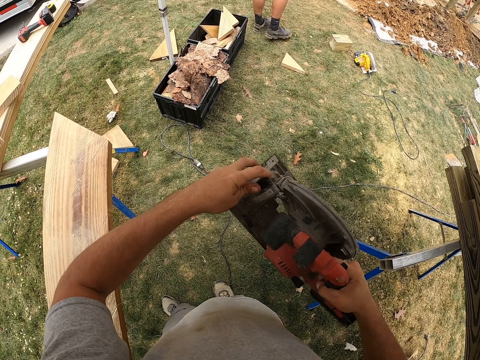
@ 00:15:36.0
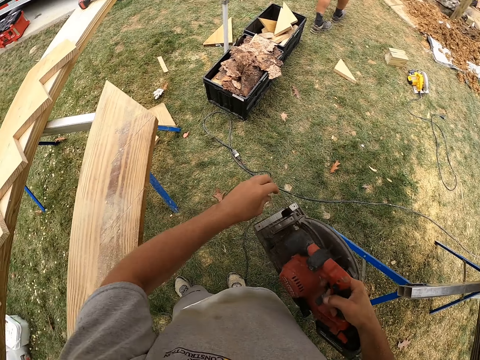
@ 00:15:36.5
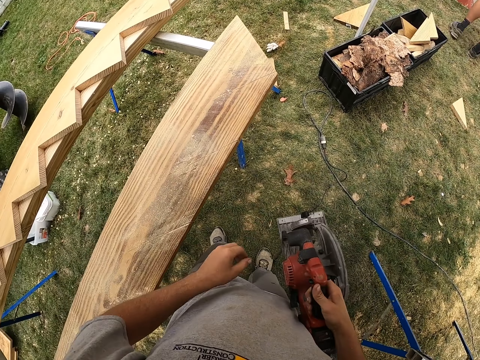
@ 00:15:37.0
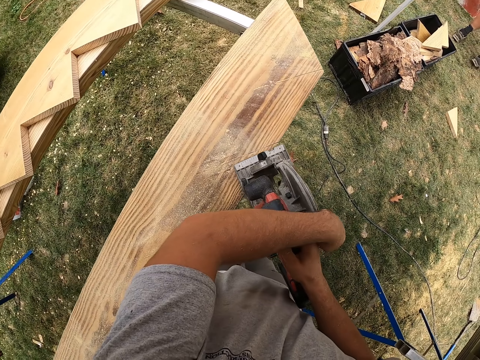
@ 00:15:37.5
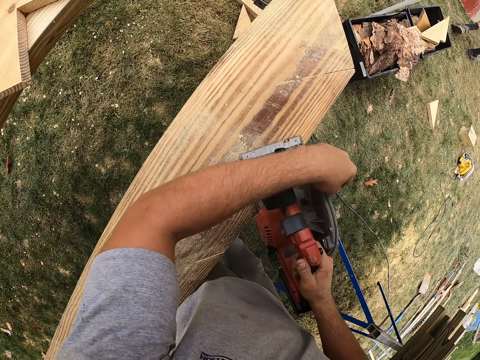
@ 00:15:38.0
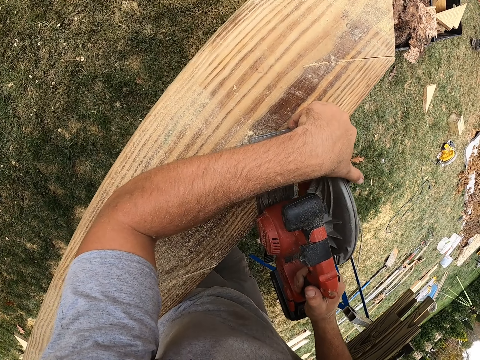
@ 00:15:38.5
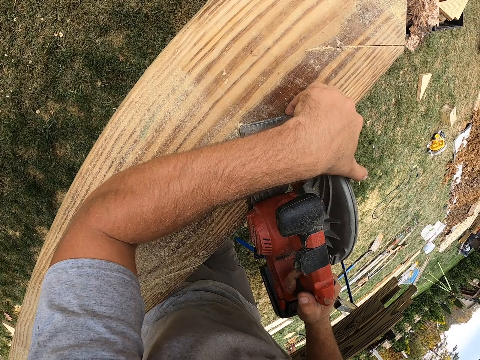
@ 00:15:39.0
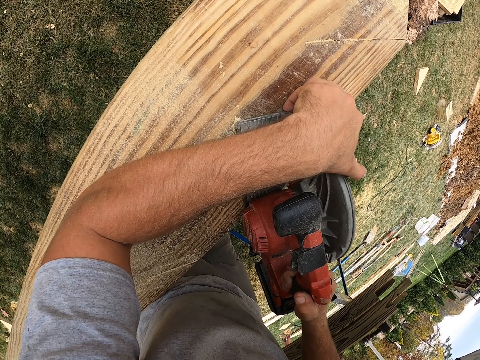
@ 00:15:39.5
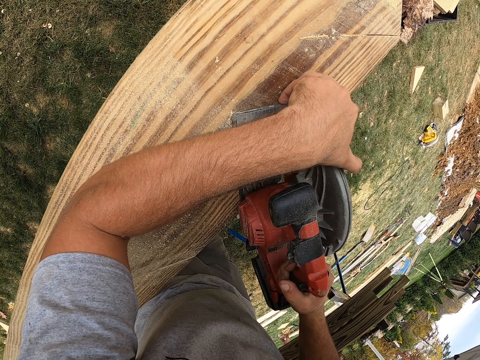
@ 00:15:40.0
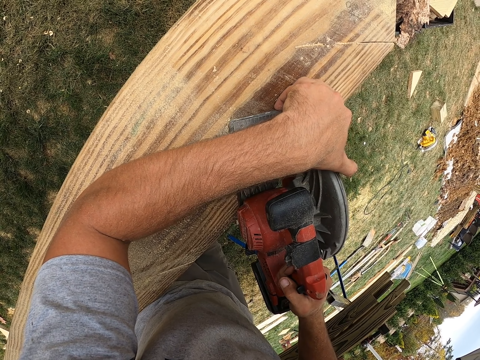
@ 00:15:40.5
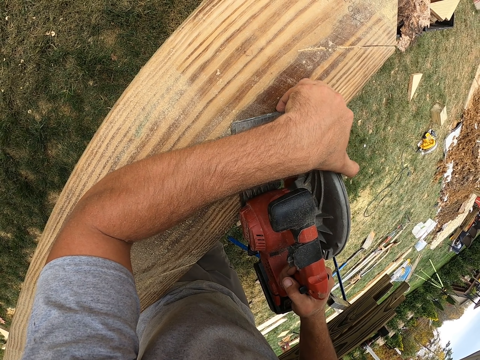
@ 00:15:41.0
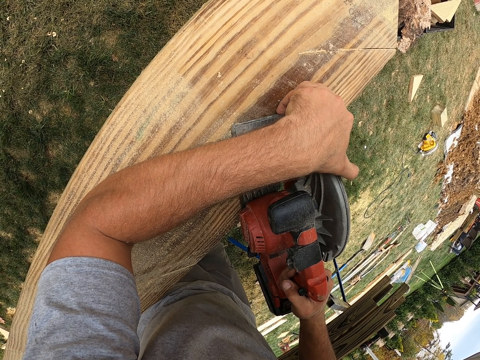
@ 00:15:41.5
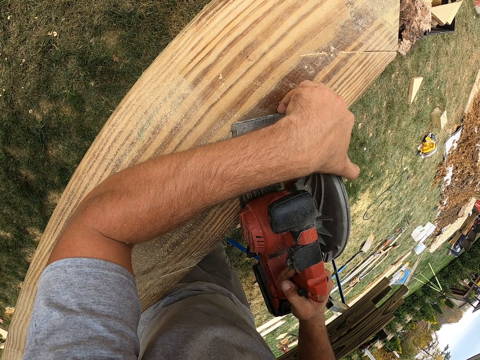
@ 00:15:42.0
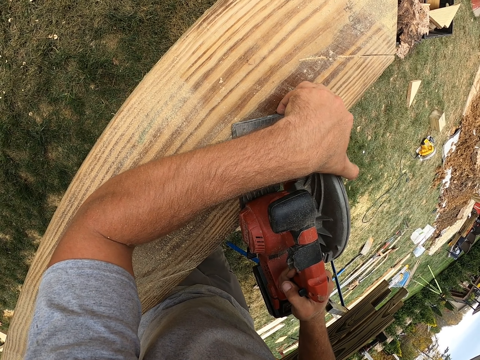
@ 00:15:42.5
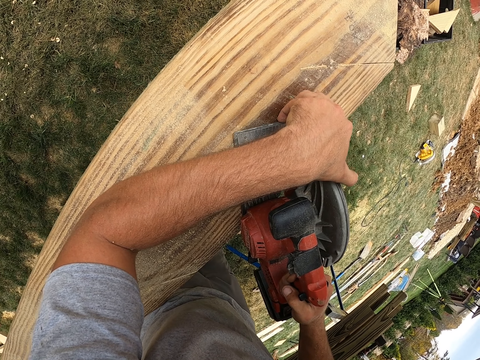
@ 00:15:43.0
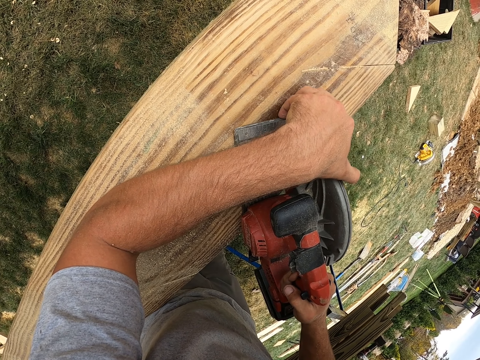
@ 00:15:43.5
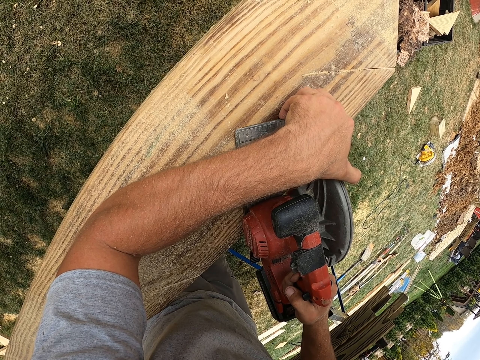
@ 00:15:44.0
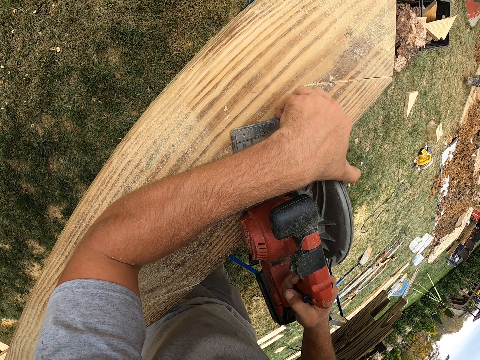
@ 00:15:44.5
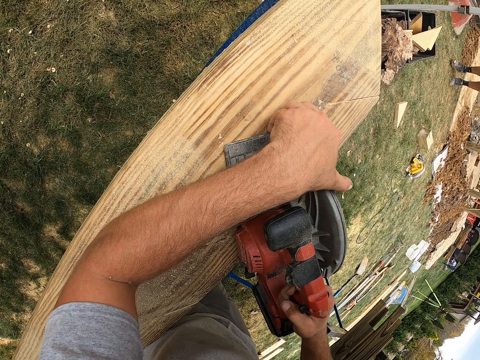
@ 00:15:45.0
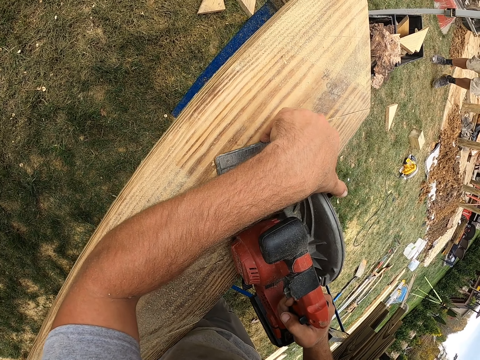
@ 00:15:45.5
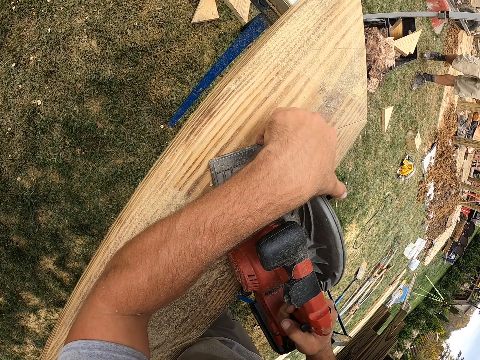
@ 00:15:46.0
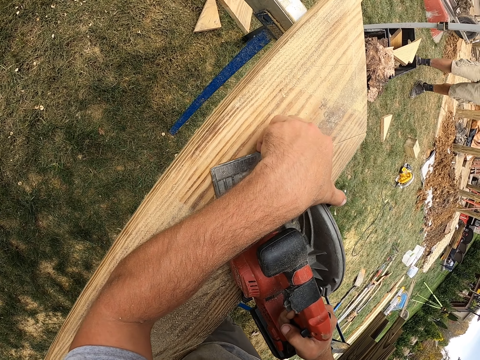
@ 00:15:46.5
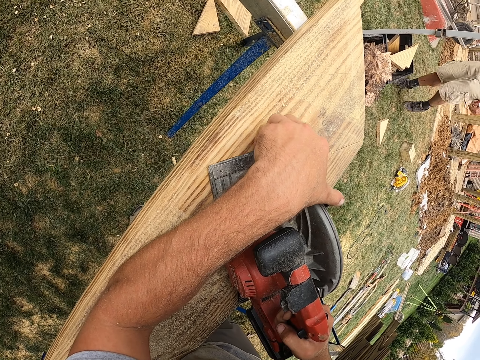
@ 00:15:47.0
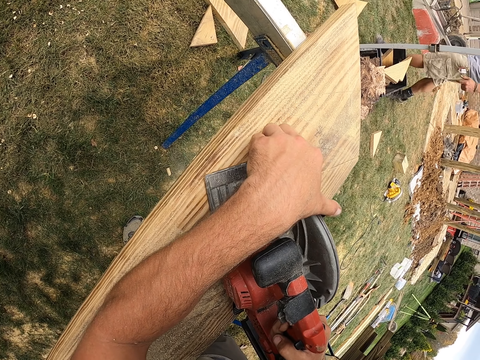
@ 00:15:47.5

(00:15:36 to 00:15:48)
The camera wearer rotates a knob. They adjust the cordless circular saw handle. They rotate a blade guard lever. They place the cordless circular saw on a timber. They cut the timber with the cordless circular saw.

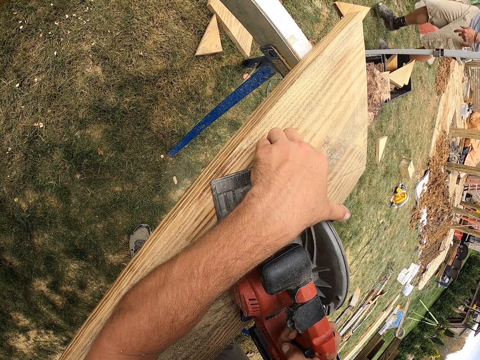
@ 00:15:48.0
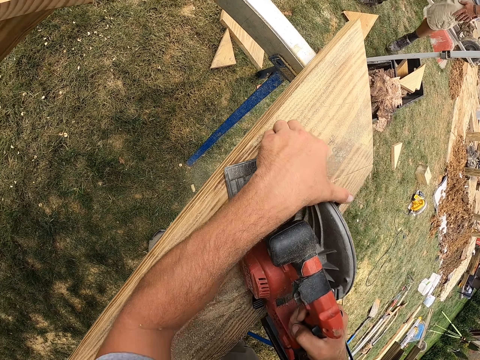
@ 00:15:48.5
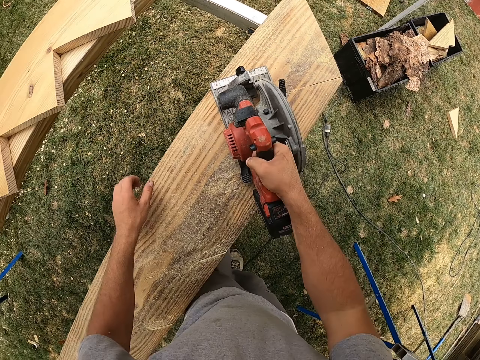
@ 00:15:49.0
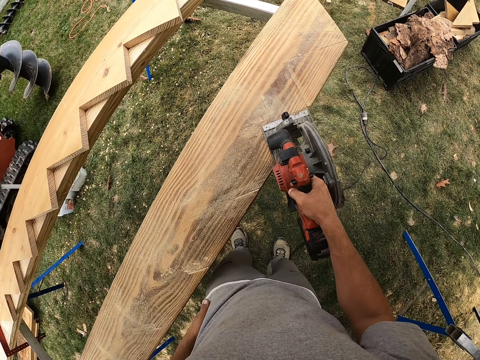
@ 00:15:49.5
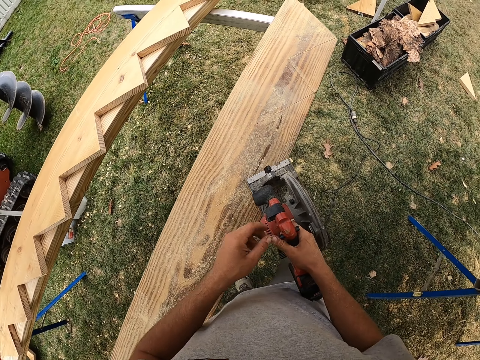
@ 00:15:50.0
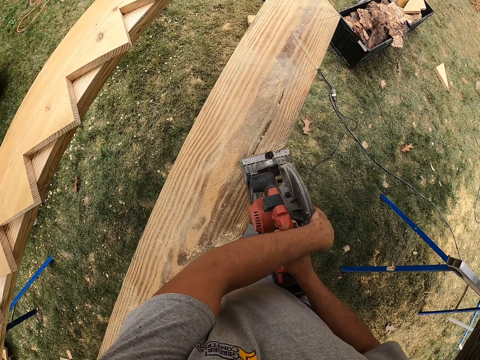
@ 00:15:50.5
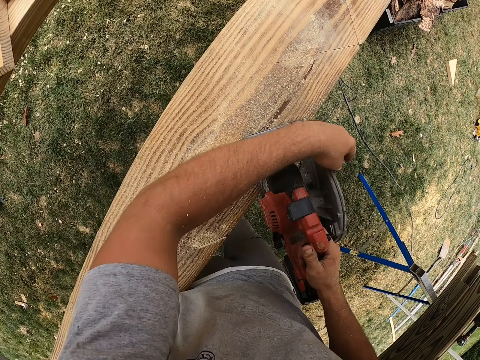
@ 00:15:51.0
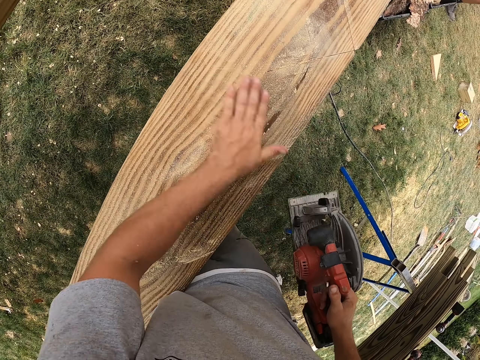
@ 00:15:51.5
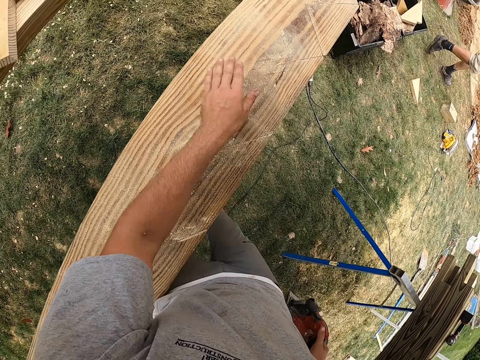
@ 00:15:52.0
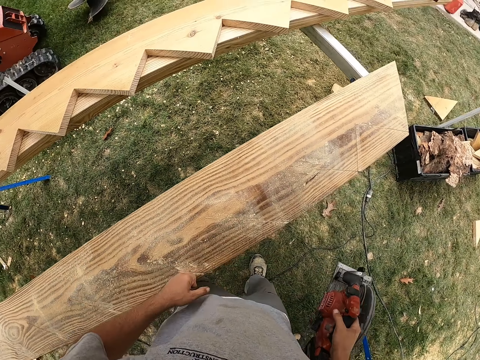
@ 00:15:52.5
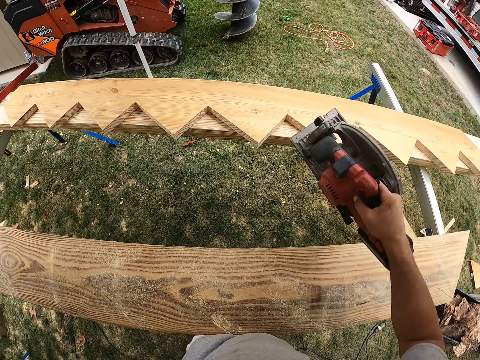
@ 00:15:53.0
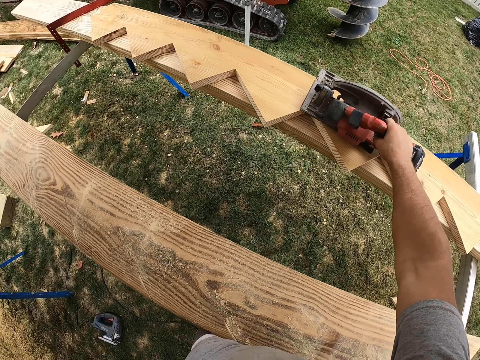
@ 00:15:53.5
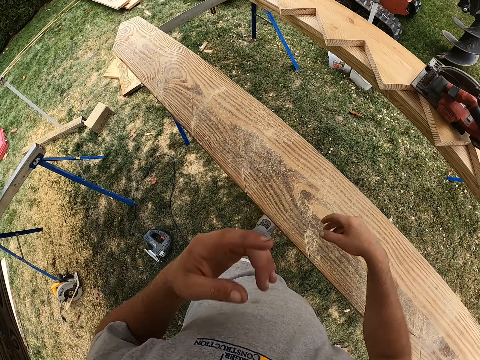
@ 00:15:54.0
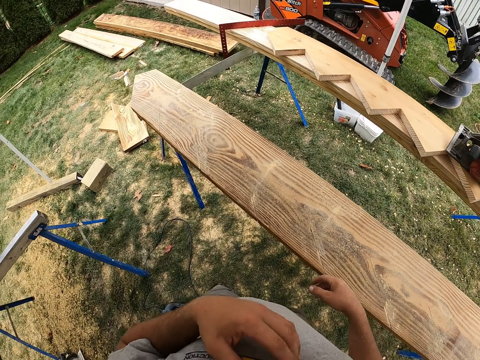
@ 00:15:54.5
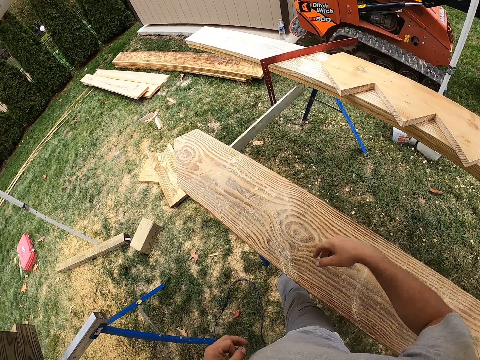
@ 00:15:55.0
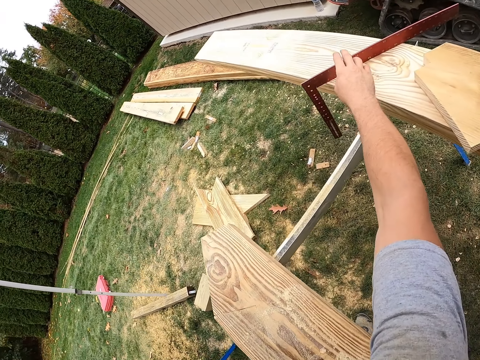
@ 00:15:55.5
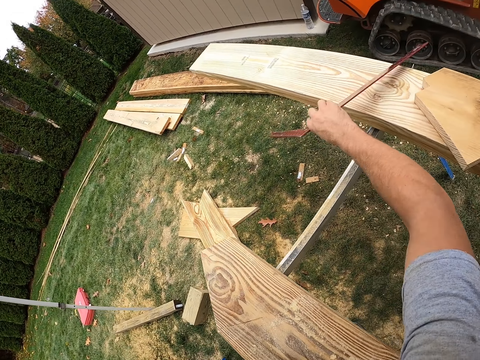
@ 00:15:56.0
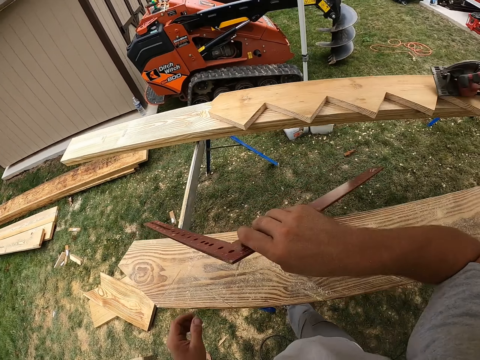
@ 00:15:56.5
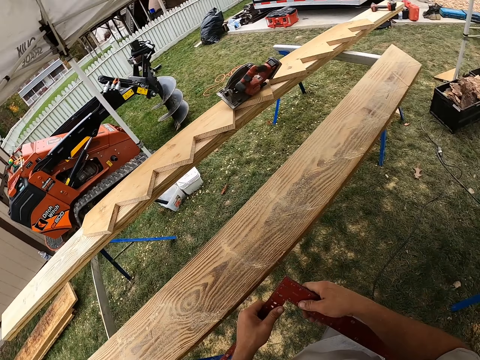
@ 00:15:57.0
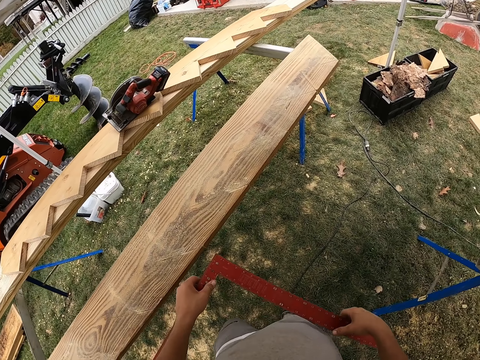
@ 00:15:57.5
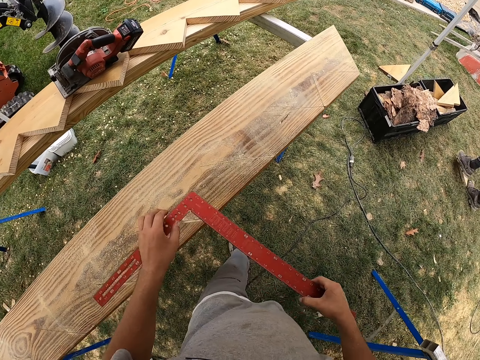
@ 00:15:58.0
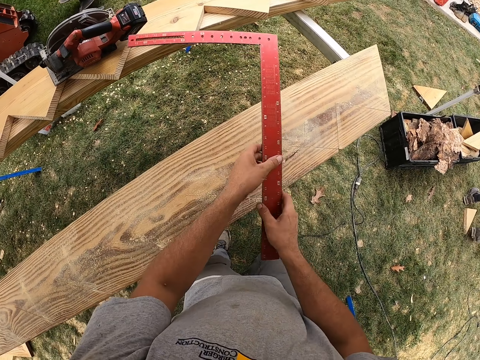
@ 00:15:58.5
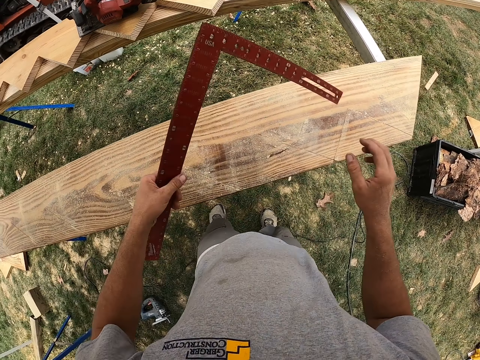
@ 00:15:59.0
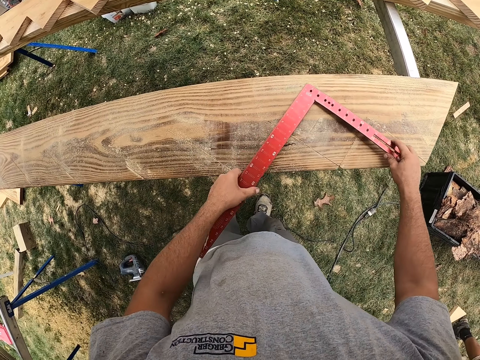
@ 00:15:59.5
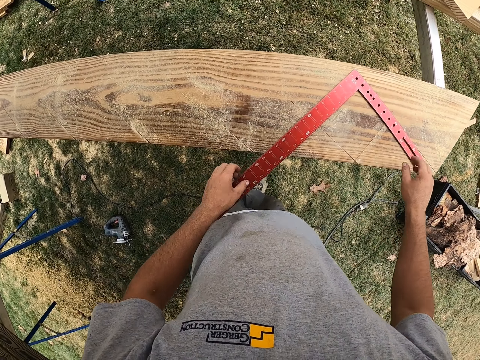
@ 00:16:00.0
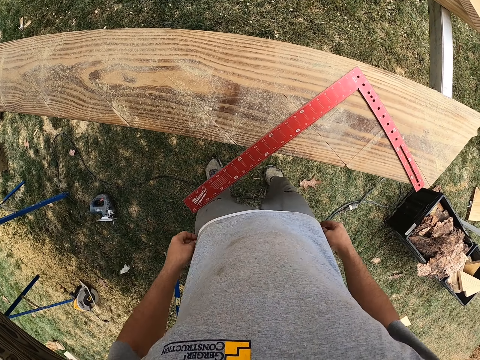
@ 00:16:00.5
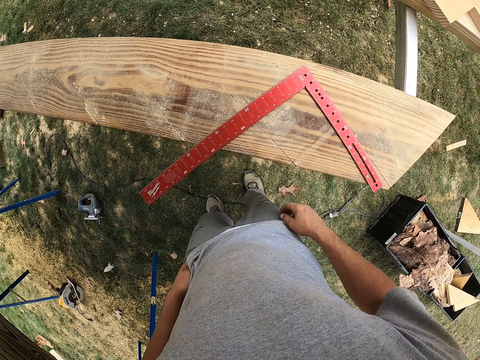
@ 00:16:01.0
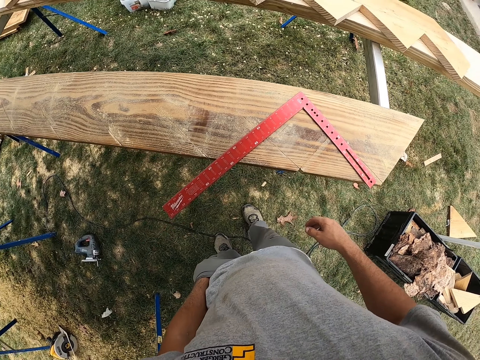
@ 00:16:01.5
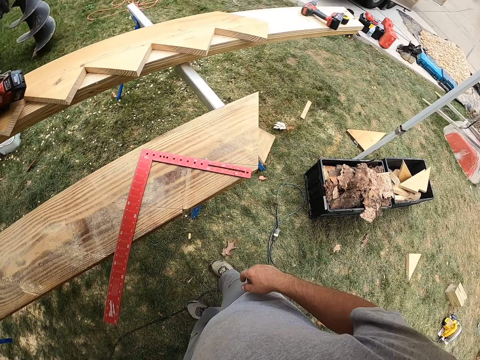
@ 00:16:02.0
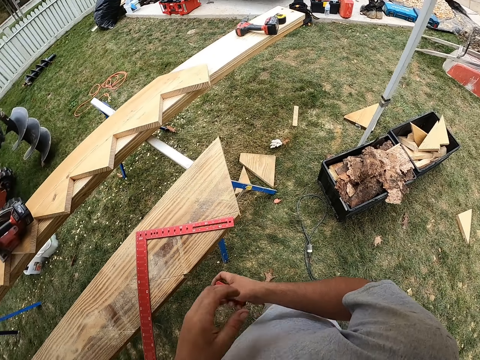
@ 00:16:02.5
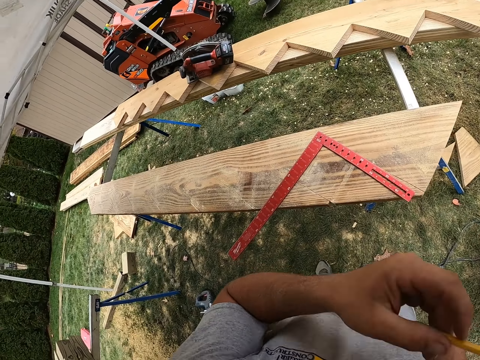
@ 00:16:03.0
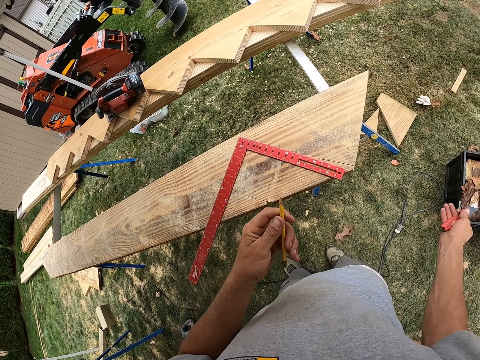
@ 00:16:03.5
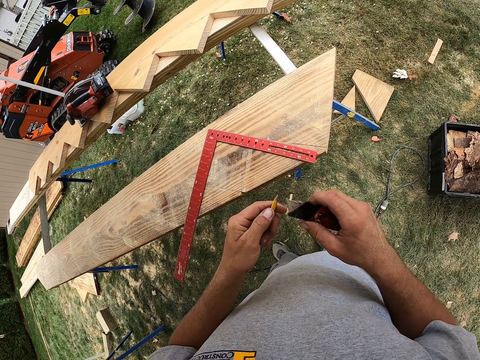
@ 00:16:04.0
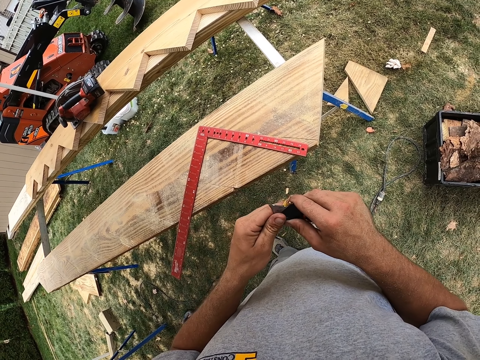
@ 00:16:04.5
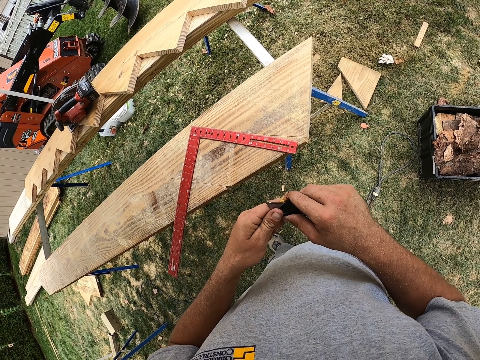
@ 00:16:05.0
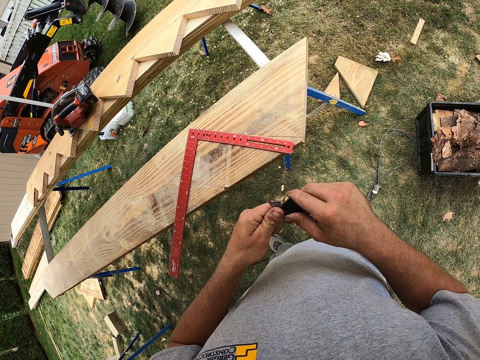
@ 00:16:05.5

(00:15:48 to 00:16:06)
The camera wearer removes a cordless circular saw from the timber. They rotate a blade guard lever. They adjust the cordless circular saw blade lever. They rub the wood dust from the timber. They place the cordless circular saw on the timber. They touch a face. They walk forward at the field. They pick a try square or L-ruler from the timber. They hold the try square with both hands. They move forward. They pass the L-ruler to the left hand. They turn the try square. They place the try square on the timber. They unpocket a utility knife or pocket knife. They pass the utility knife to the right hand. They touch something. They pick a pencil. They shake the right hand. They hold the pencil on the left hand. They flip the pocket knife. They sharpen the pencil with the utility knife.
